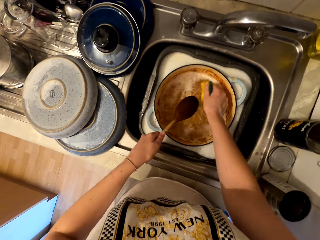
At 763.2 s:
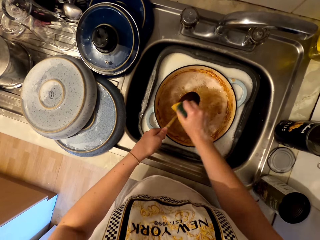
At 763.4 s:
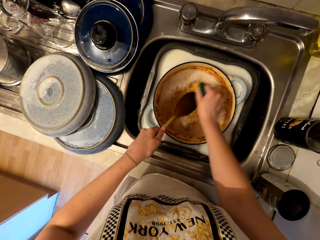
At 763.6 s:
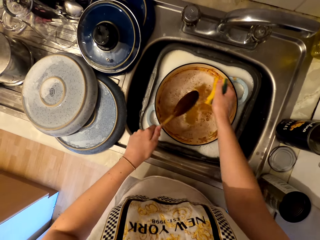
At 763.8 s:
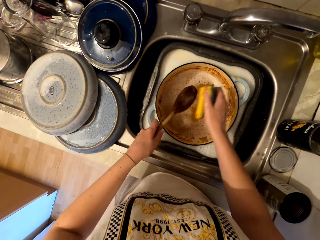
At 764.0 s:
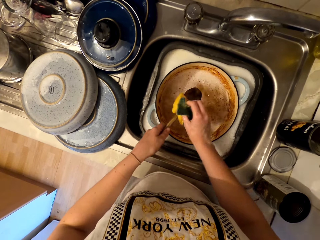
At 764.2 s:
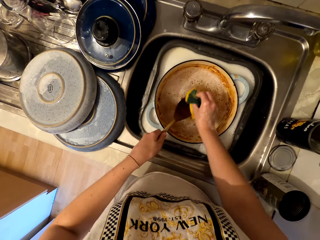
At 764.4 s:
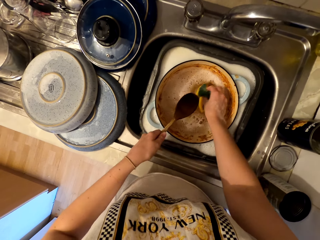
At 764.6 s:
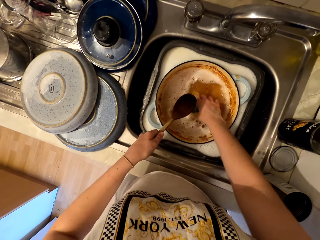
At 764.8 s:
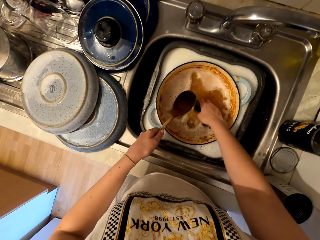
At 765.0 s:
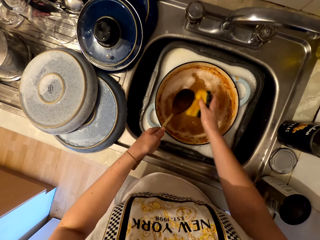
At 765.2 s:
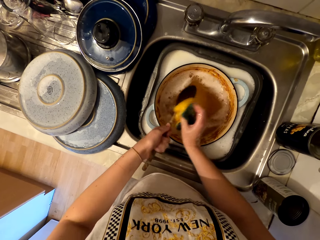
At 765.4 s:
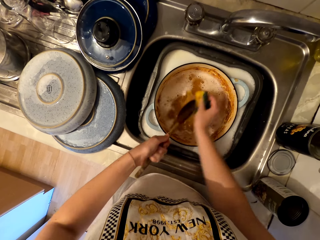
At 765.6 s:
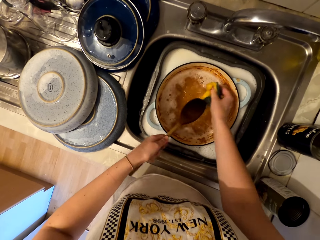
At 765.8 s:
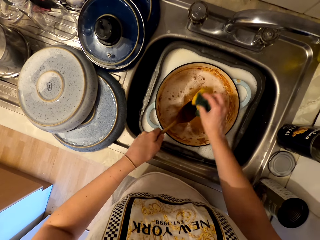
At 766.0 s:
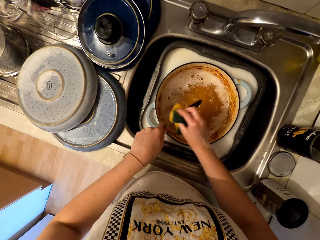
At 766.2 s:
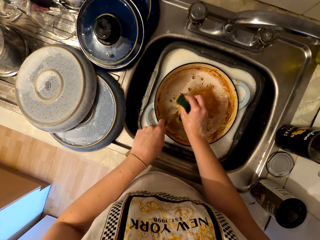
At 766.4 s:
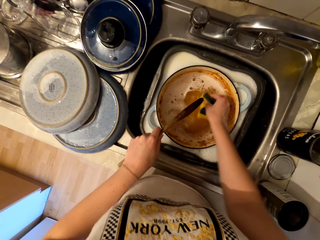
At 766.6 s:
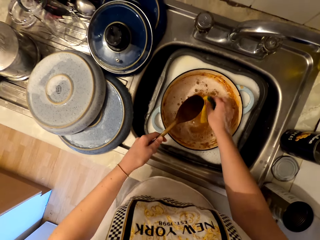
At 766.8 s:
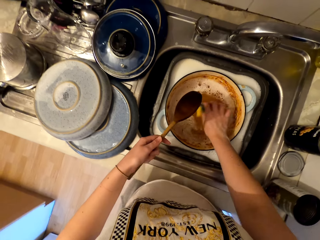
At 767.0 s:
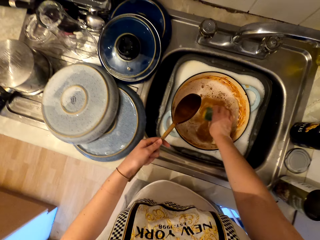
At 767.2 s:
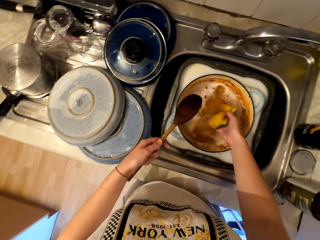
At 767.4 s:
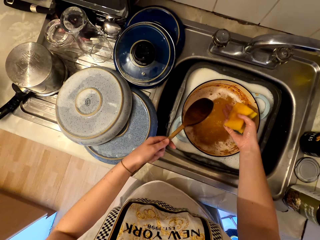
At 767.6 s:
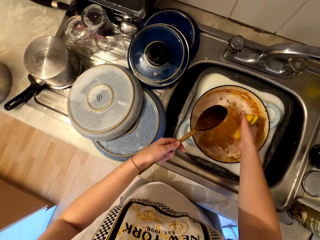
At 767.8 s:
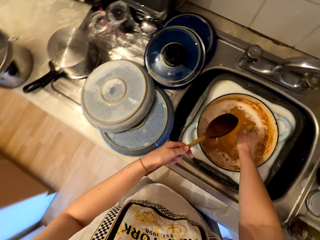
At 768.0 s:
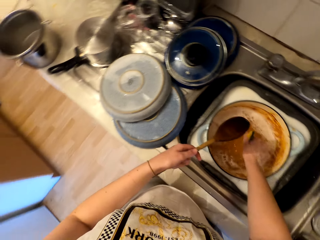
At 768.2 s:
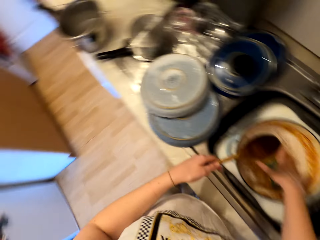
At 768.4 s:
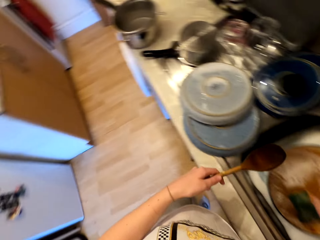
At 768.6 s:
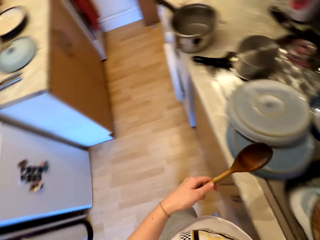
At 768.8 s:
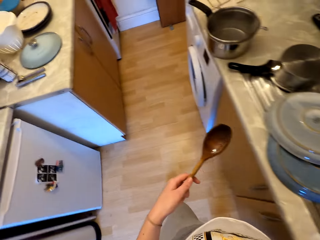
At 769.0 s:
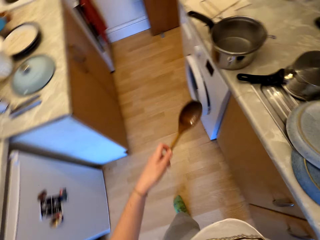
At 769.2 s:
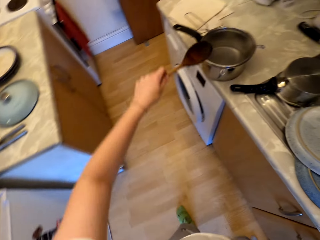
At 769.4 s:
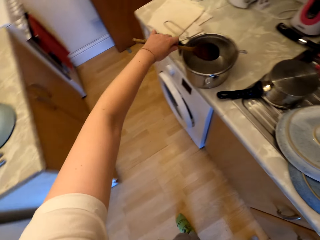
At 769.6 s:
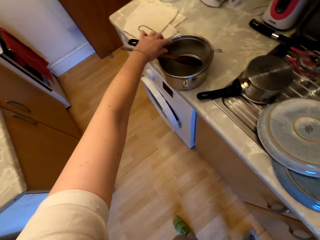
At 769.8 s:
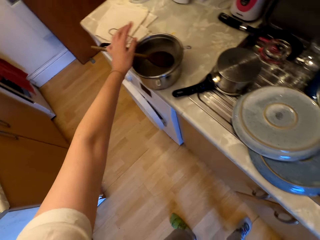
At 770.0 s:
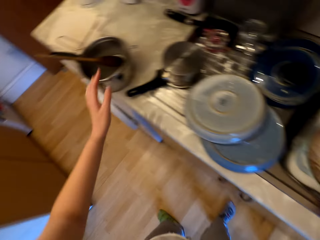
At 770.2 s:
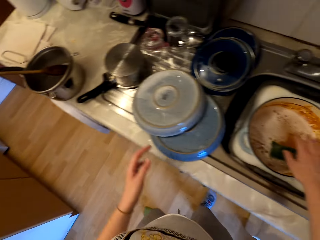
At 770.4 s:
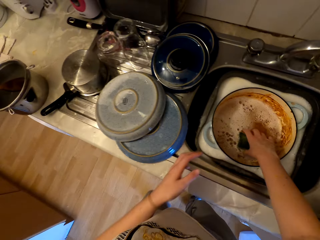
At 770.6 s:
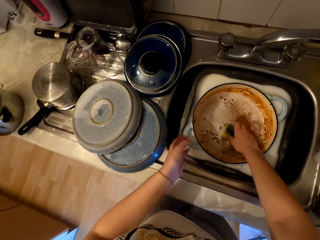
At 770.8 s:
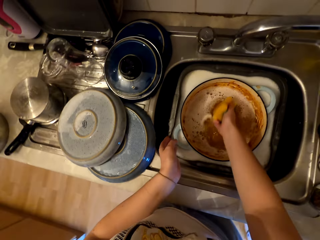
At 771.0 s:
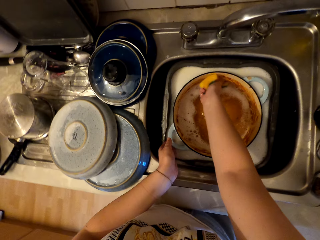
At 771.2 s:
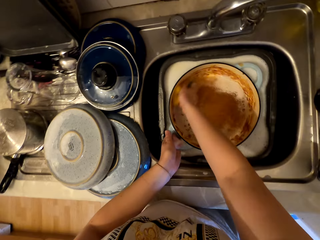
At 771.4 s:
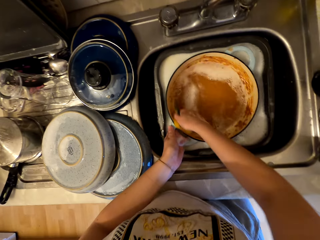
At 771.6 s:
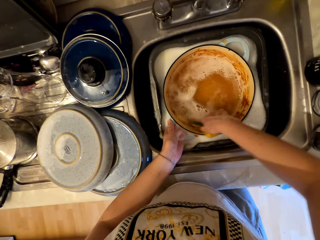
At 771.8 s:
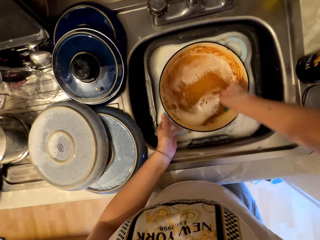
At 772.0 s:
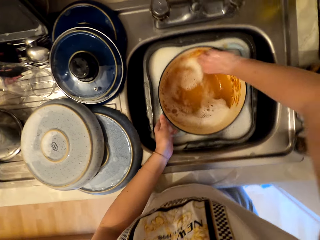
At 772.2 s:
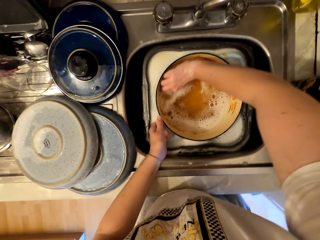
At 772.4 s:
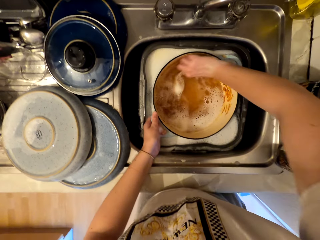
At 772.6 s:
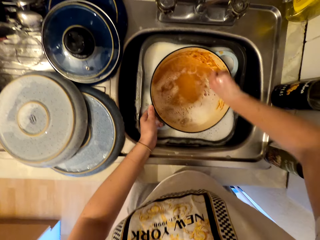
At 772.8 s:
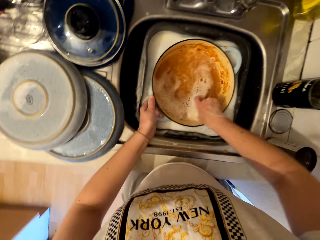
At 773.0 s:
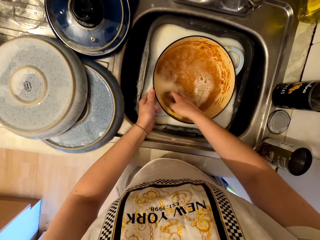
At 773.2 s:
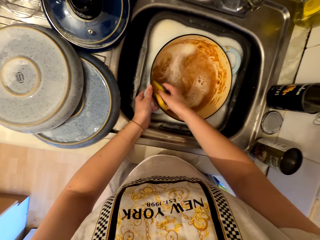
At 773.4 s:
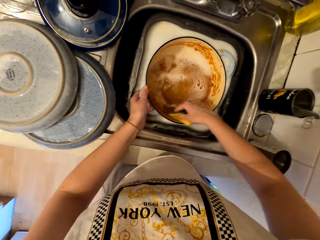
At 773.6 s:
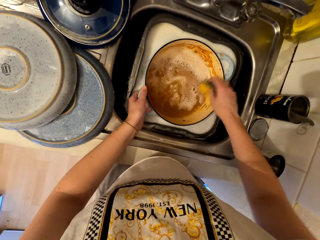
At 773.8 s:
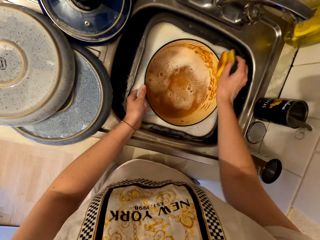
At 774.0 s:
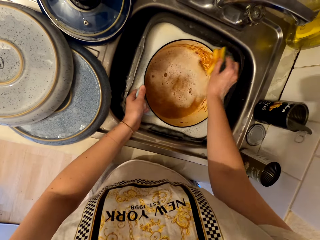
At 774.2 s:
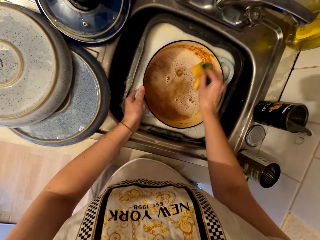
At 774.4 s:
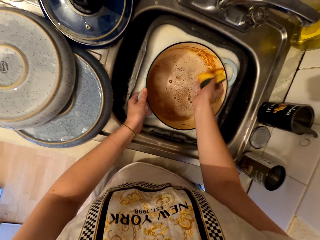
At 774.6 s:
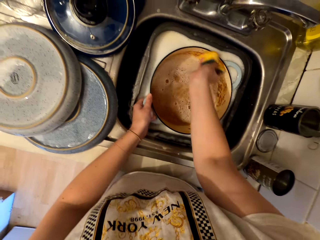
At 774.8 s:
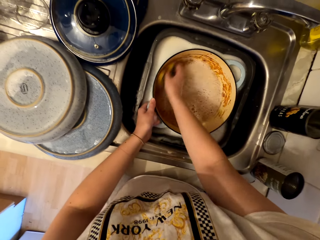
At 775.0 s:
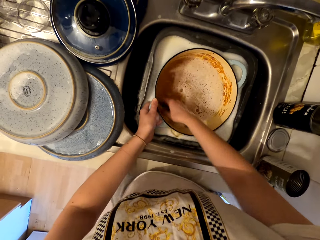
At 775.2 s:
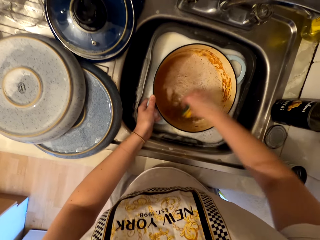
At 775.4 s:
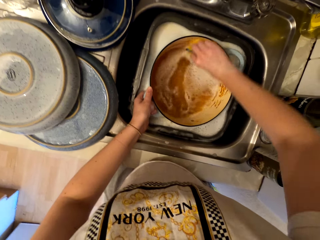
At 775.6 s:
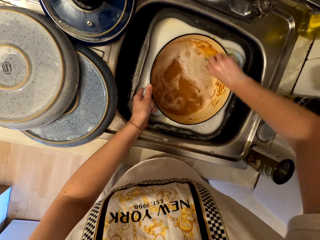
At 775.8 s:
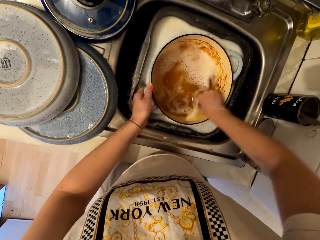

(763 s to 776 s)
The camera wearer puts the cooking stick in the sauce pan. They wash the pot in the sink.

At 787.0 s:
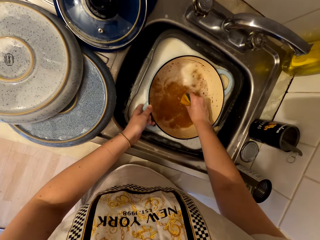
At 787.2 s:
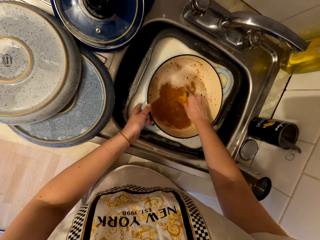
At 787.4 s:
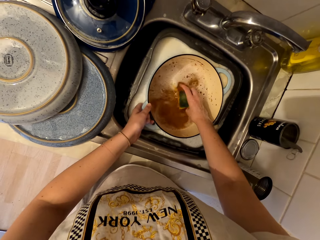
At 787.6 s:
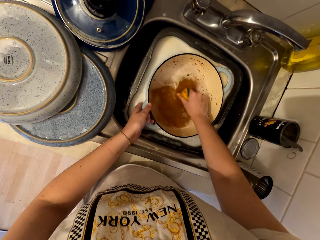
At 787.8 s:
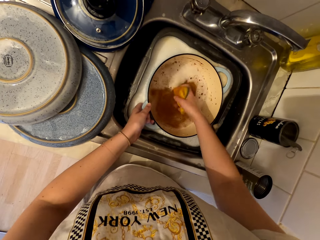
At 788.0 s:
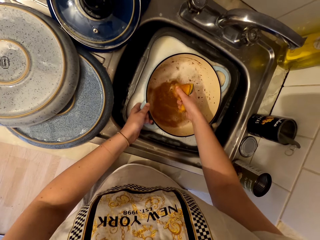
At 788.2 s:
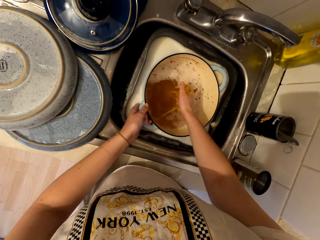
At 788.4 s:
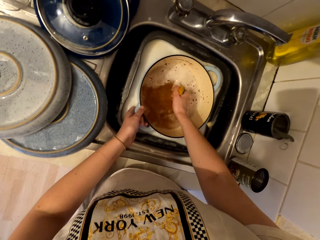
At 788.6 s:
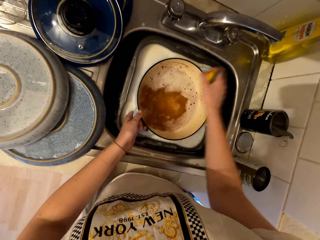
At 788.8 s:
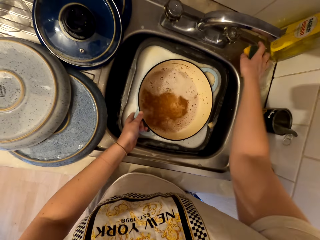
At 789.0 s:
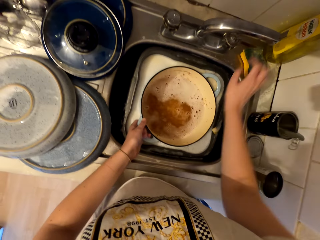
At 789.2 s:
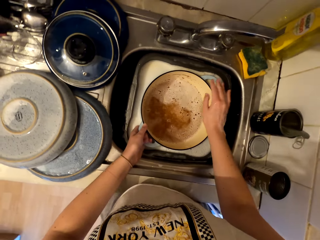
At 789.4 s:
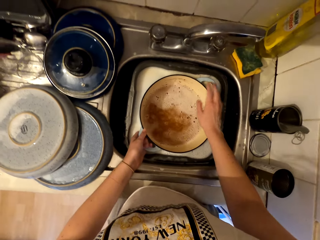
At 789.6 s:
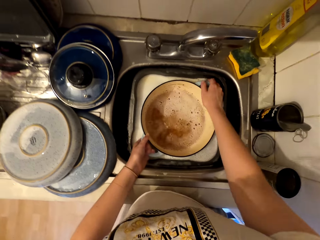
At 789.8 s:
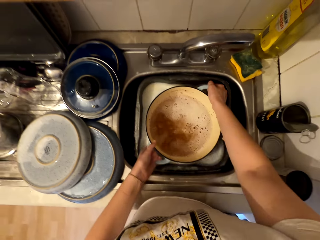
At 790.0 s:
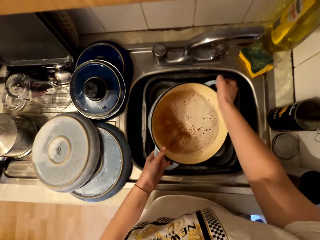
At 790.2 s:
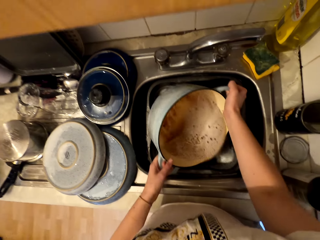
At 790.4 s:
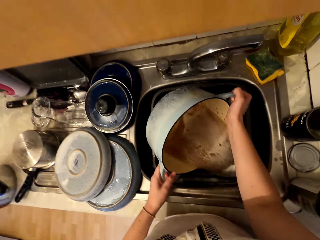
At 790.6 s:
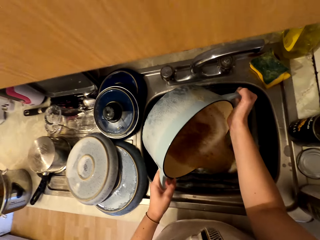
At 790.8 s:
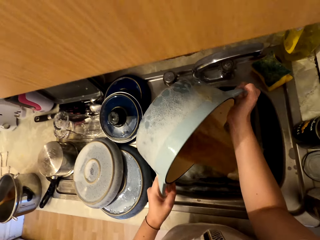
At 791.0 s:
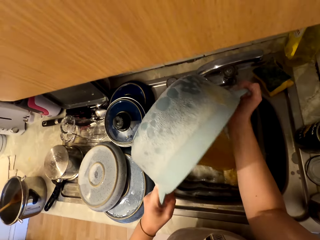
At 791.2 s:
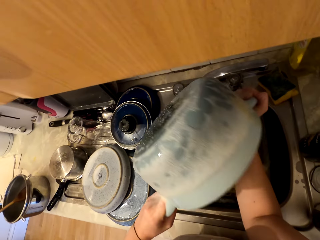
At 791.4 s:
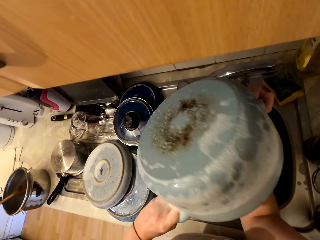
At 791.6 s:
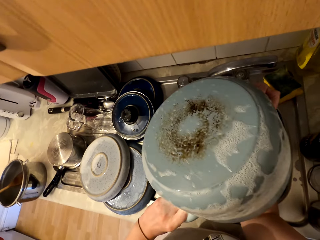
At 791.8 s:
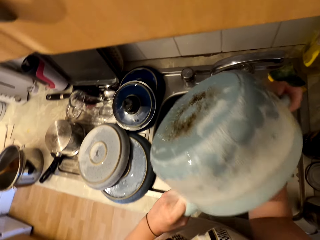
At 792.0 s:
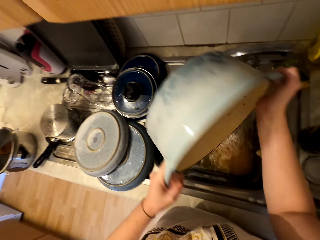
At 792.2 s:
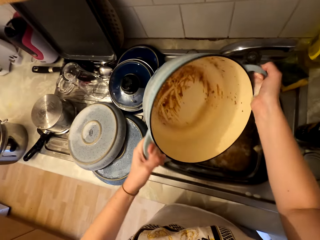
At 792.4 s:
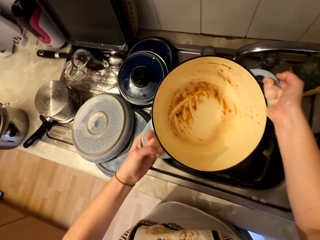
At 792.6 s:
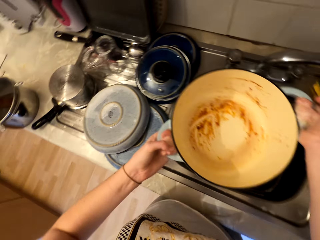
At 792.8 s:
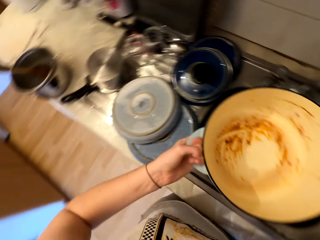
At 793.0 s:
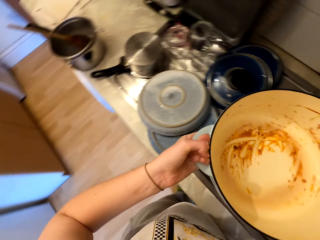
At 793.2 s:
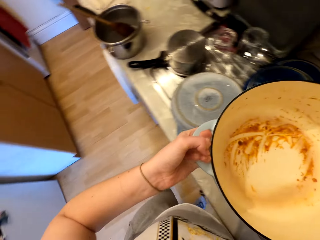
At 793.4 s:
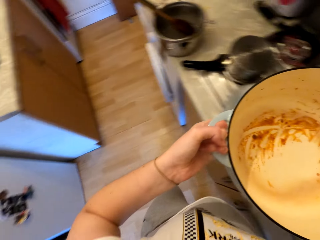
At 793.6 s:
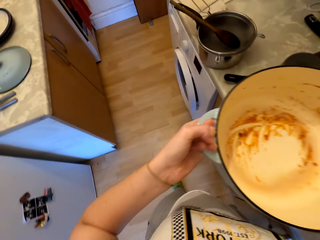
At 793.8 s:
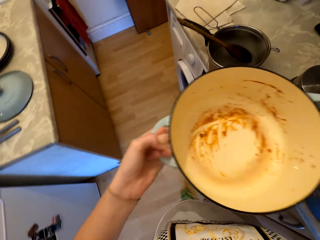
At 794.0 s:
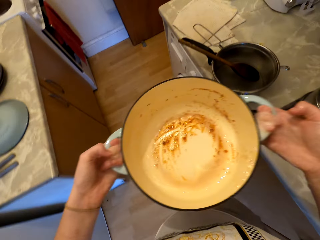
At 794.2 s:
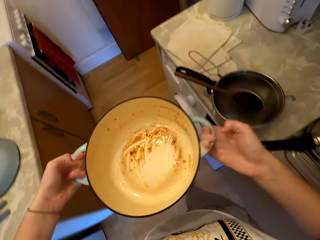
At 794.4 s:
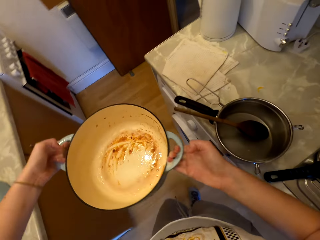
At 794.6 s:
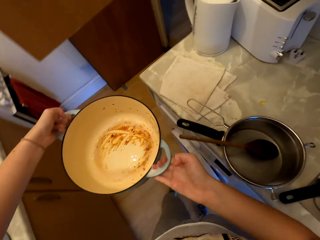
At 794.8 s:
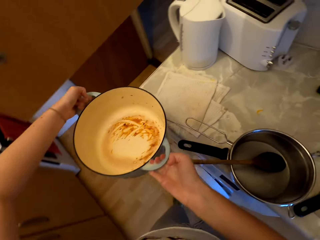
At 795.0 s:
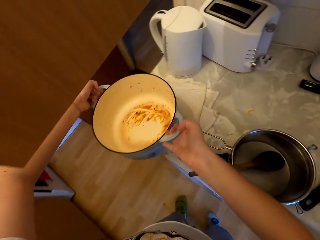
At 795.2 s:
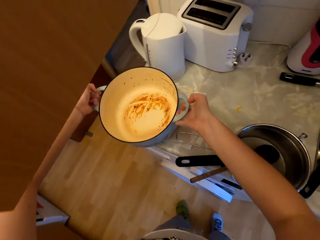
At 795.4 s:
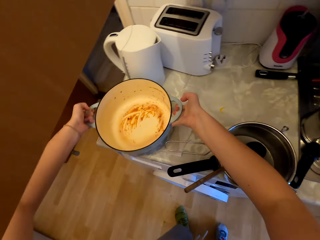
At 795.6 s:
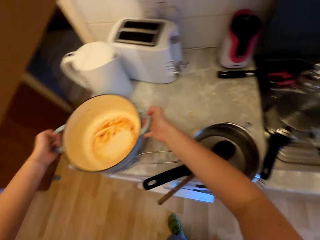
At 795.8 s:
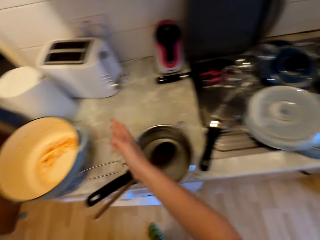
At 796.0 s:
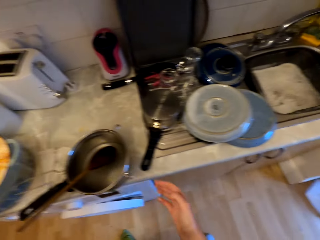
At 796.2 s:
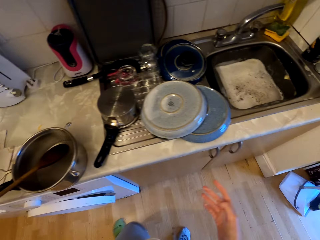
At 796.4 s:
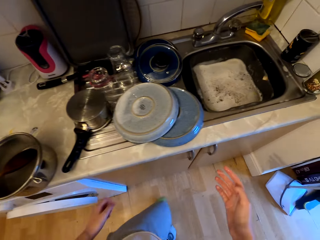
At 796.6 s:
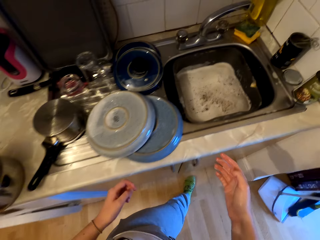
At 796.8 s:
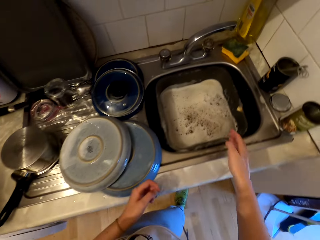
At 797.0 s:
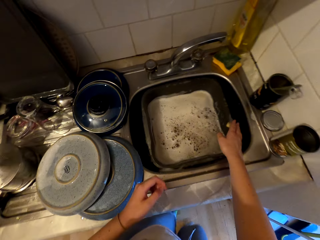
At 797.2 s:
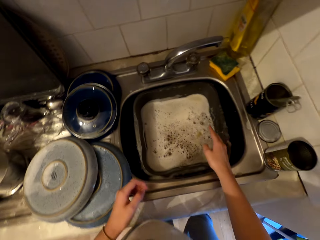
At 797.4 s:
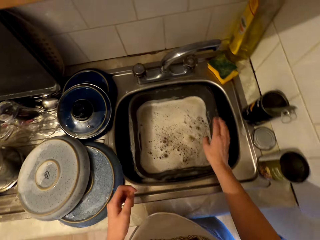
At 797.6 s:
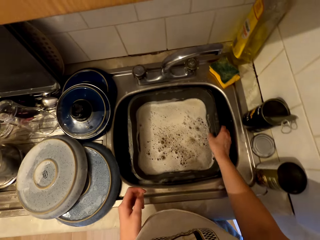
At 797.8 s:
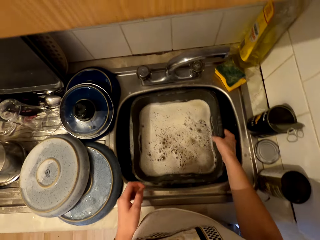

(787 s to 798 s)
The camera wearer squeezes water from the sponge with the right hand. They place the sponge aside. They pour water from the cooking pot in the sink. They move around. They put the pot on the counter. They move around.
